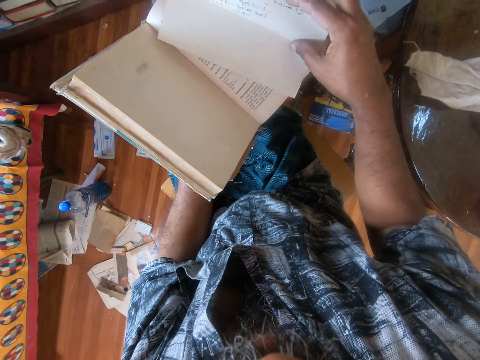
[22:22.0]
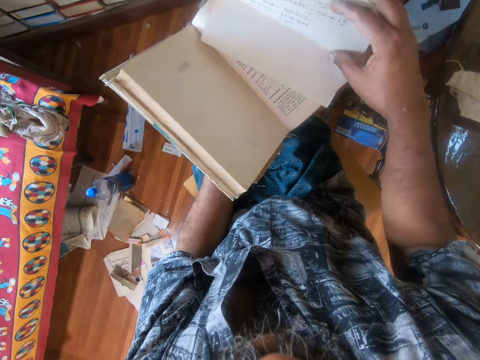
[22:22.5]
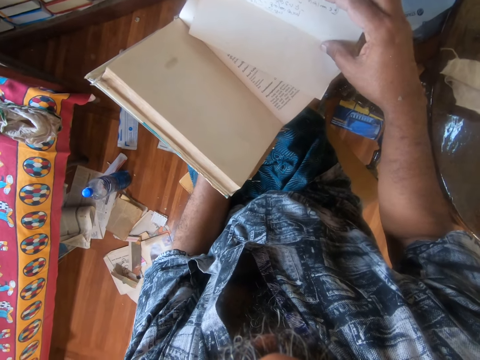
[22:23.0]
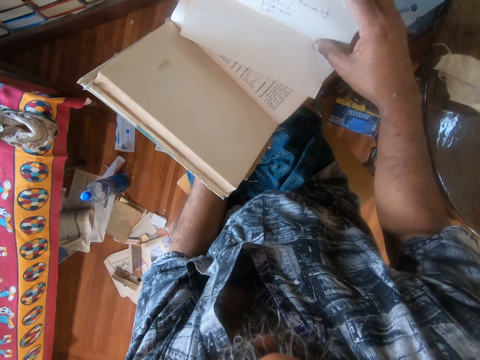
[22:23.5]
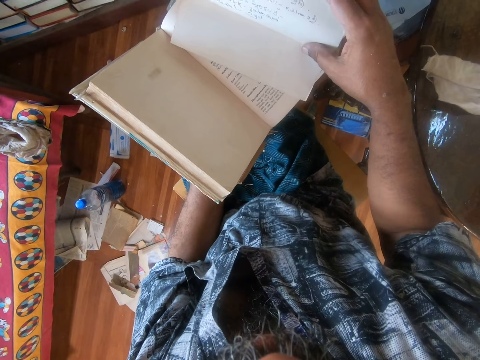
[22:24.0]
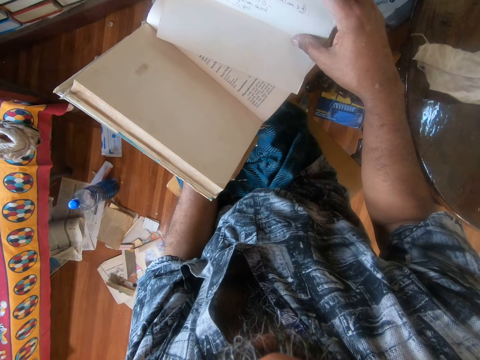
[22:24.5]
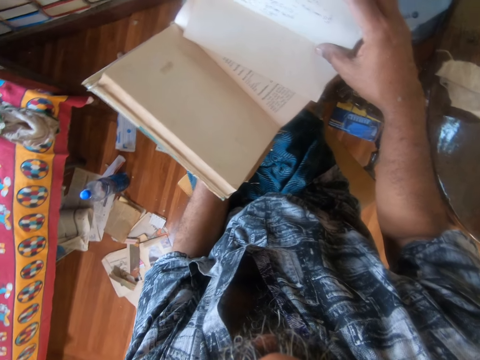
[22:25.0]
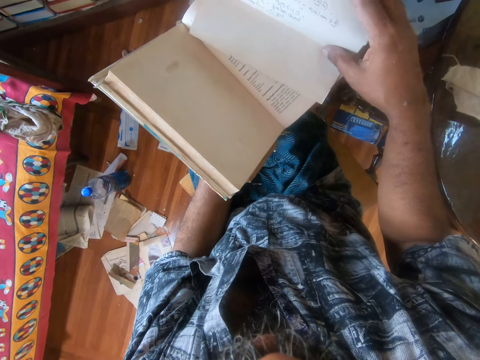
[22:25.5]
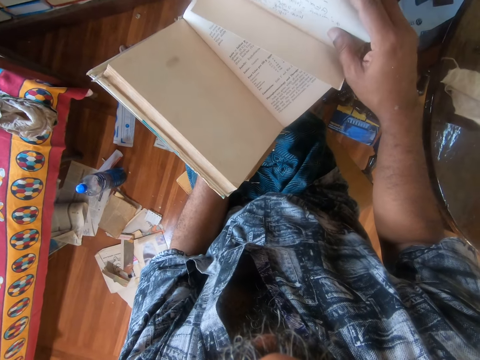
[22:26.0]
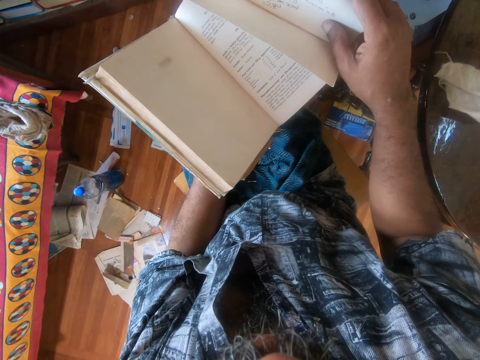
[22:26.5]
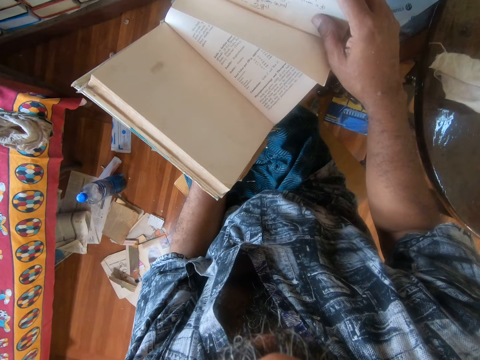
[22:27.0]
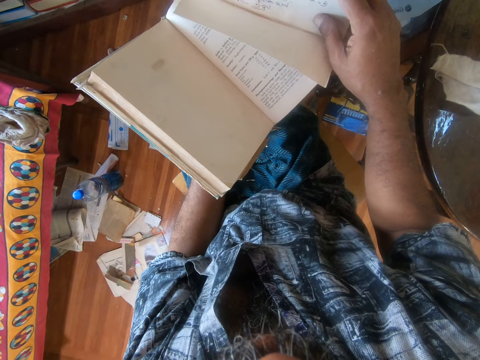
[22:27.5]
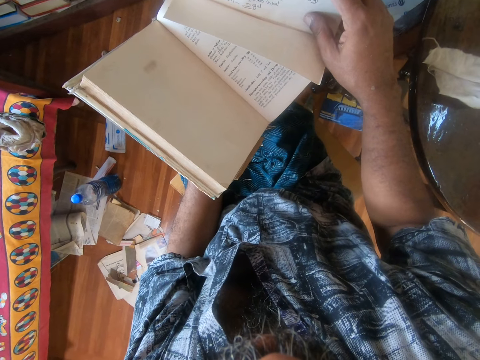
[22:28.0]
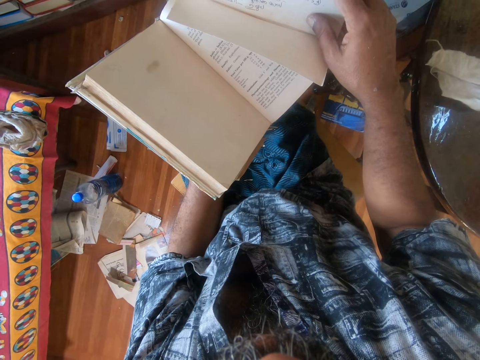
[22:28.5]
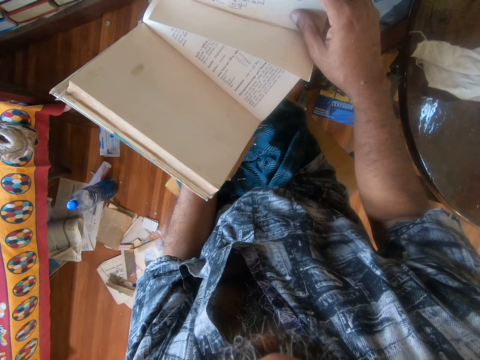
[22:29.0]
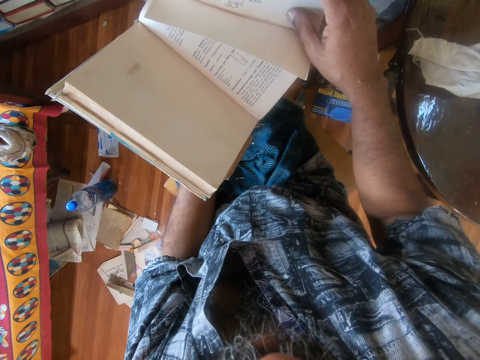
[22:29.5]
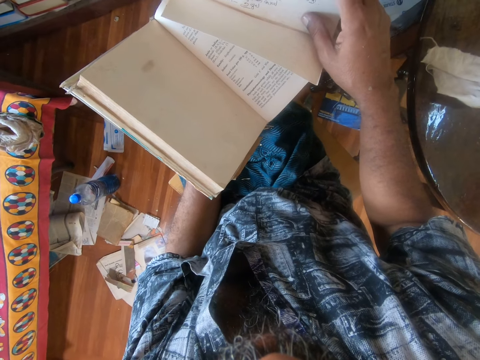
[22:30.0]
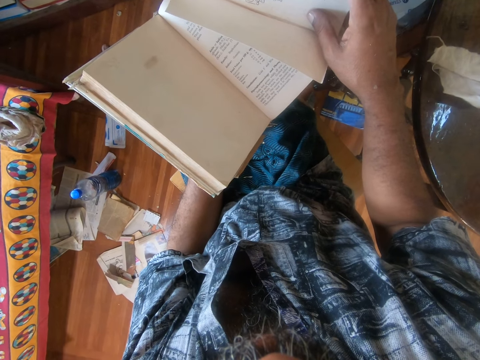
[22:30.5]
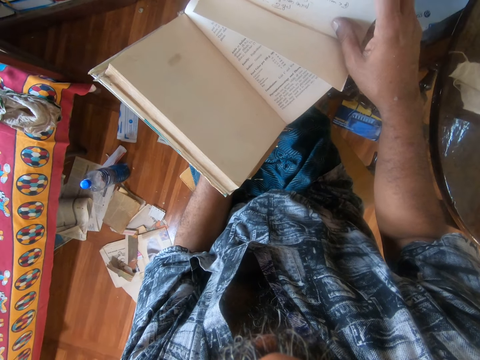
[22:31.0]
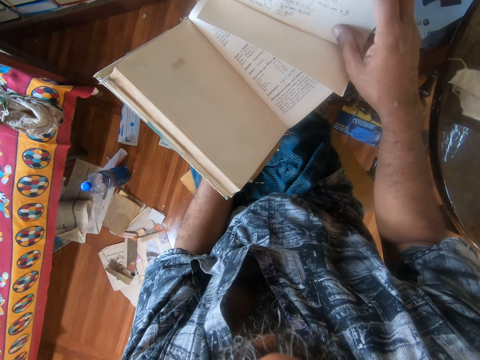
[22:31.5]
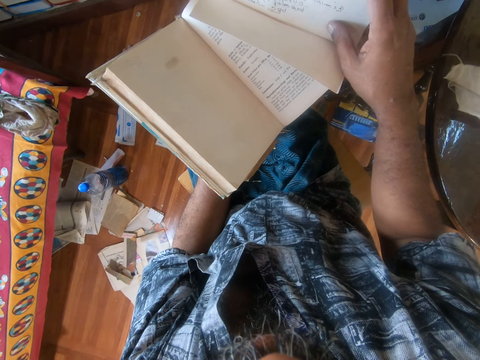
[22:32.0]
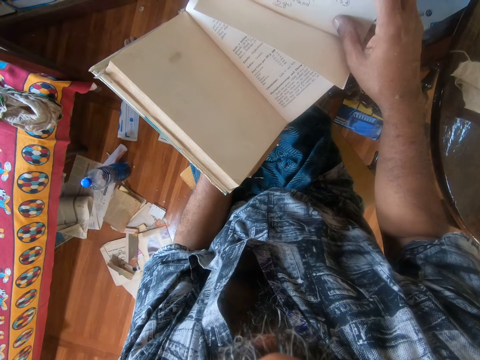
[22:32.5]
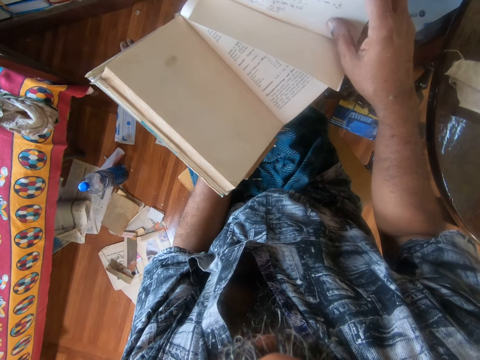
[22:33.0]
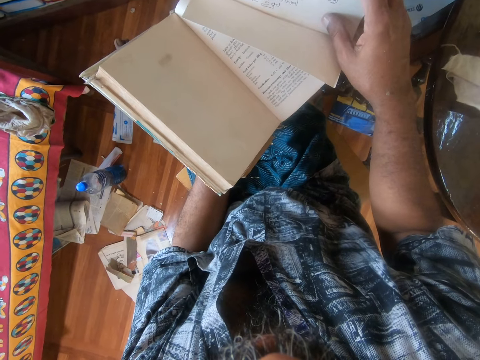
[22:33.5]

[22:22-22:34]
The camera wearer looks at a paper inside a book.

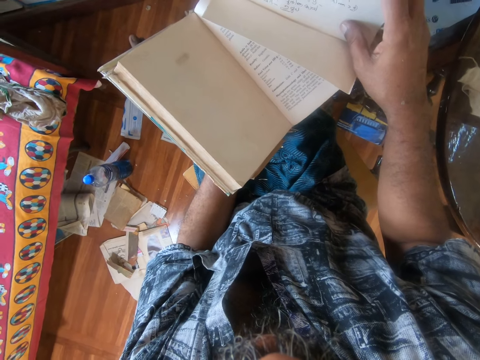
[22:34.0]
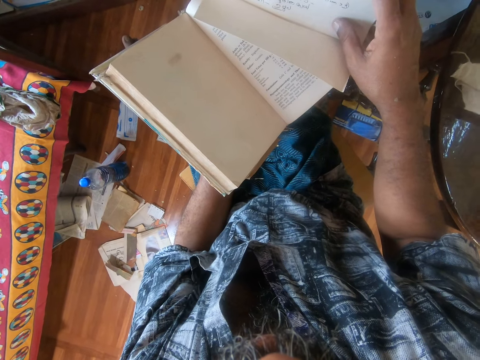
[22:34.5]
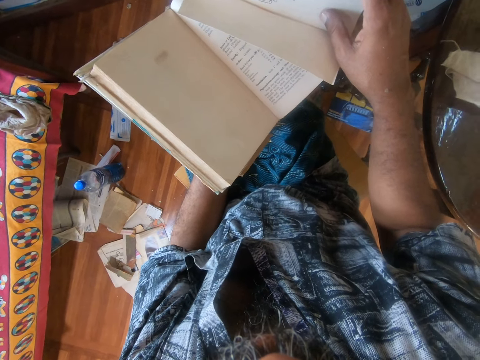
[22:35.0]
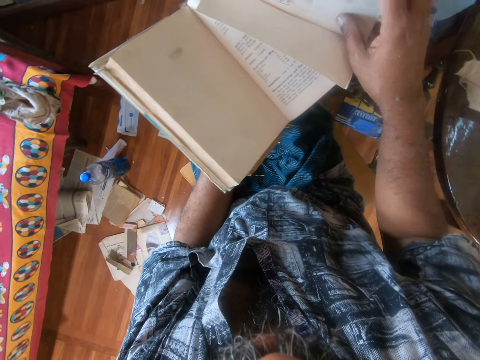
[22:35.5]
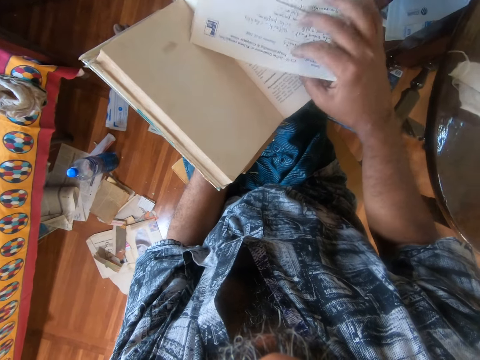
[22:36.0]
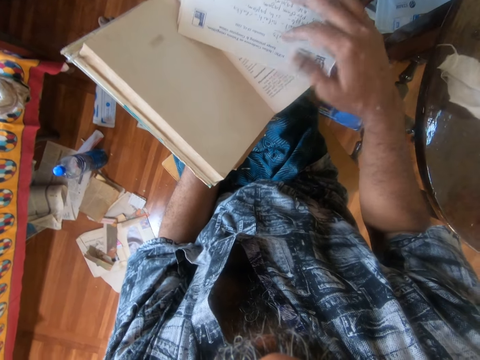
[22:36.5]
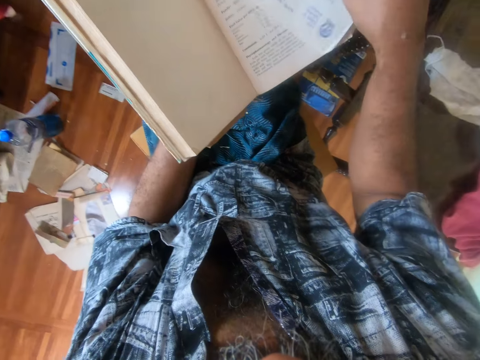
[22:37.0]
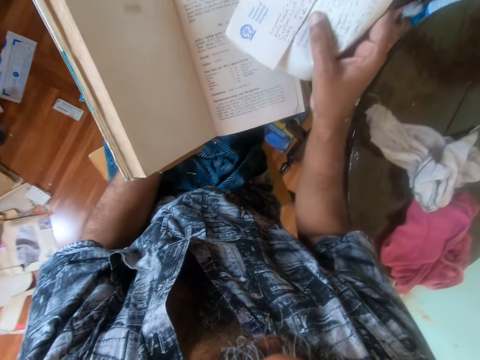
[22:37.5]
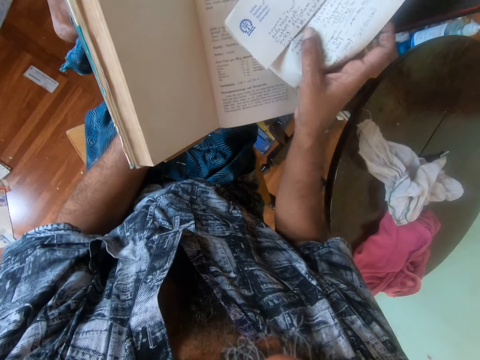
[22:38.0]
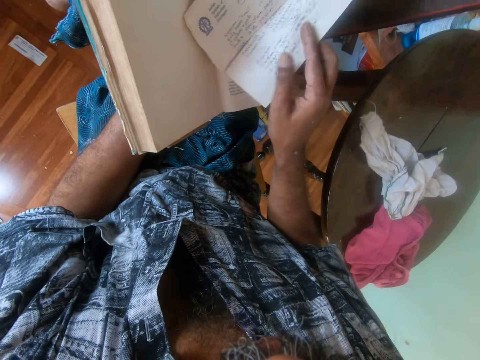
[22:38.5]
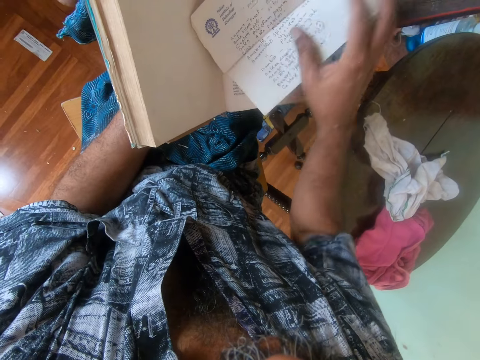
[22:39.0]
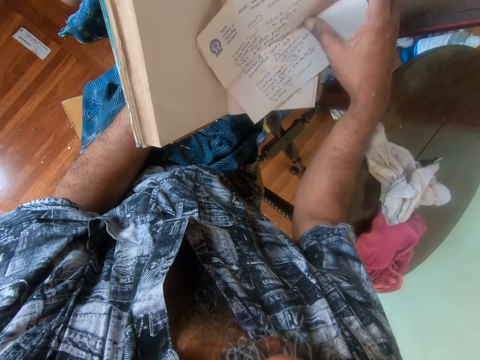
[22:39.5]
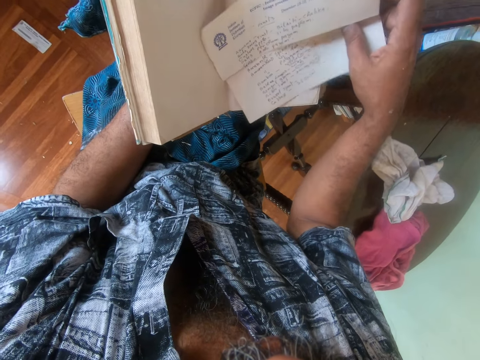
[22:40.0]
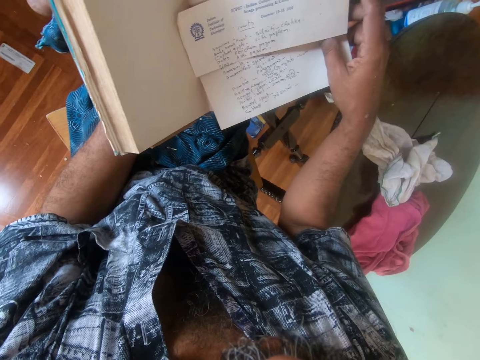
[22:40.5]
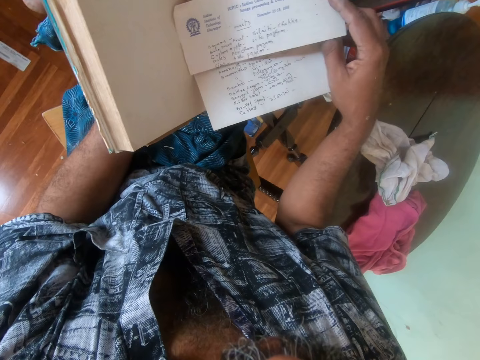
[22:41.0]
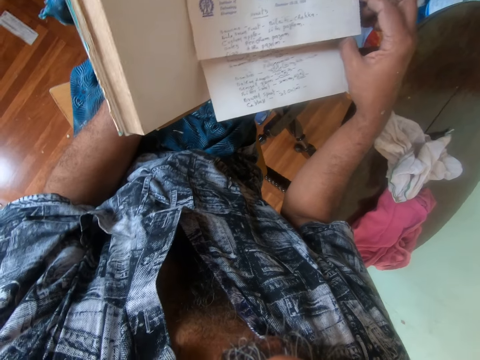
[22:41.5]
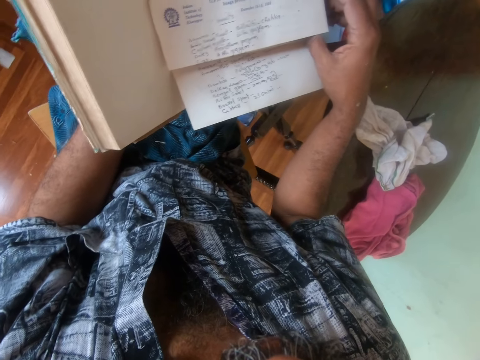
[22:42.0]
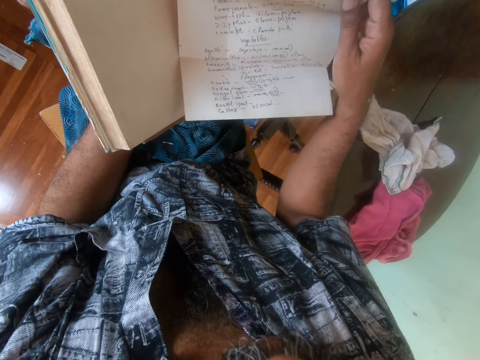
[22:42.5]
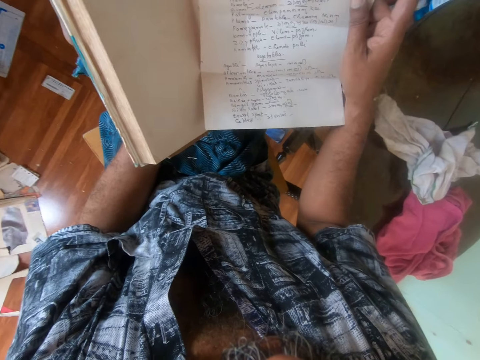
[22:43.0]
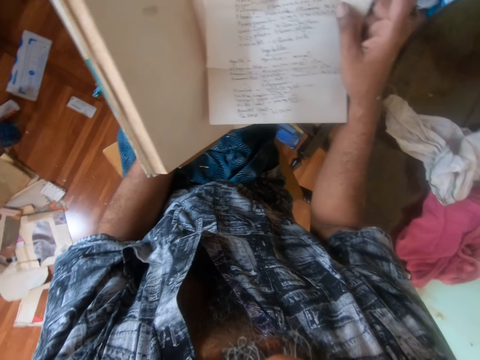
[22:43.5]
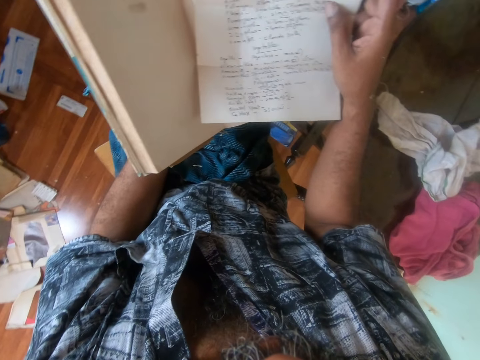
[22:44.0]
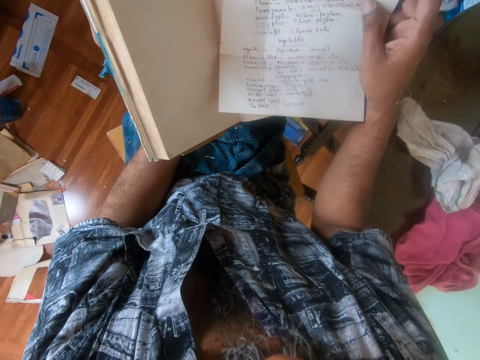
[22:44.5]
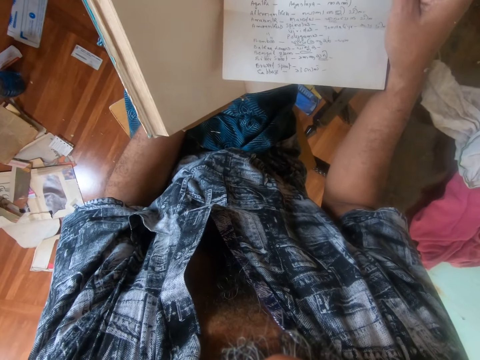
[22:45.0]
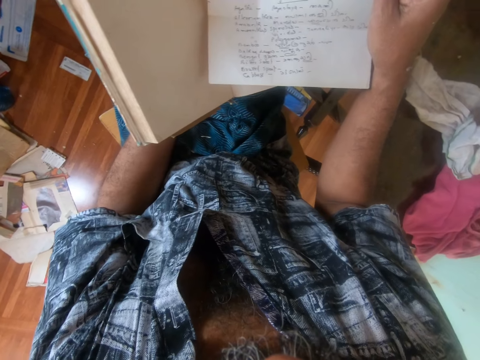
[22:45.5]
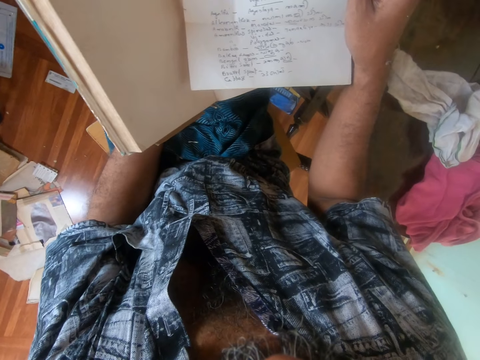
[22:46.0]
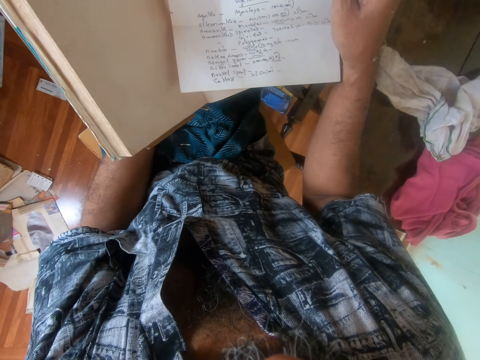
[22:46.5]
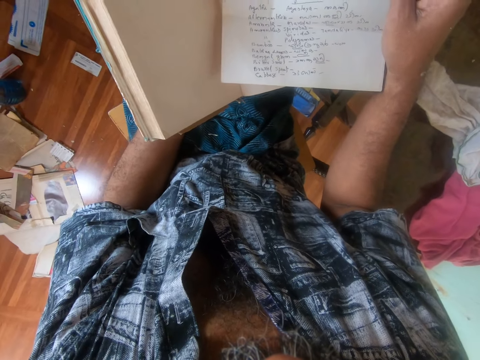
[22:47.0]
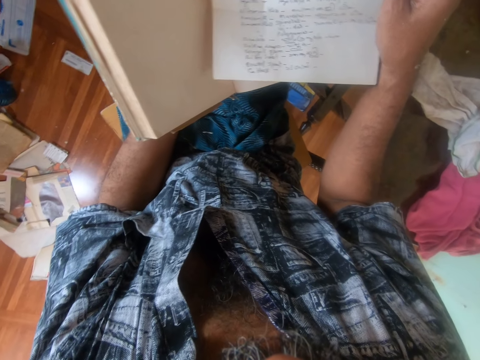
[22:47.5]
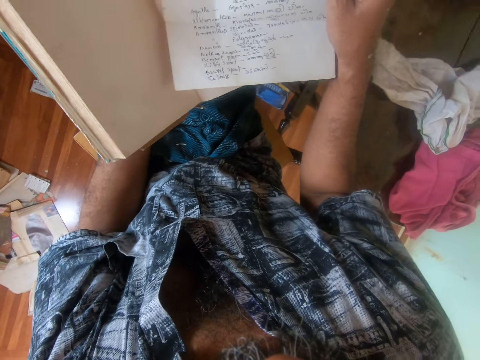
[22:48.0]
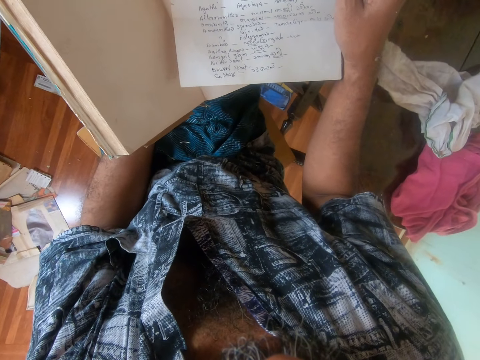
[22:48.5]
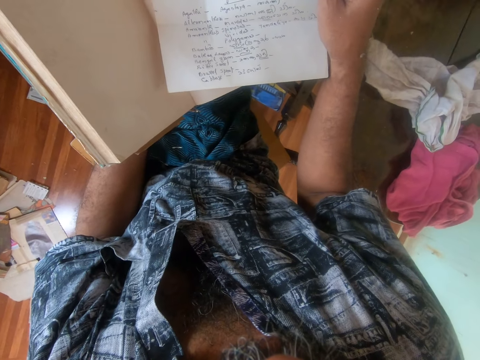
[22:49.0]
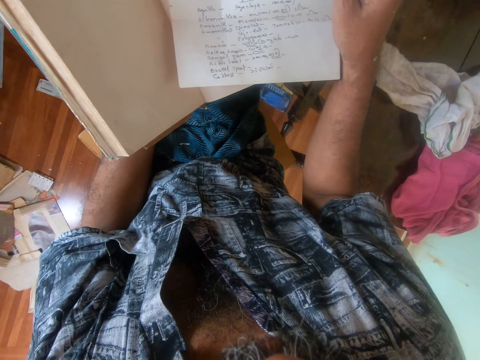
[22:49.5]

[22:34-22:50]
The camera wearer turns another side of a paper. He looks at the paper. He unfolds the paper. He looks at the paper. He stares at the paper on his right hand.
